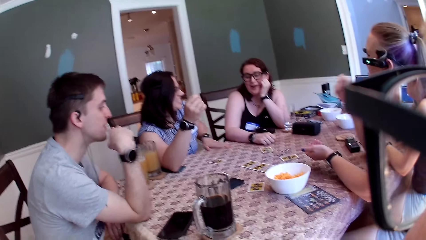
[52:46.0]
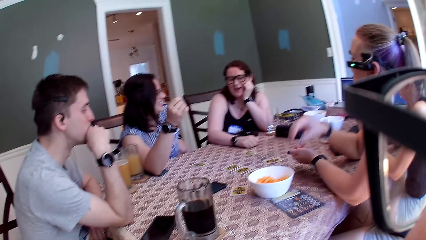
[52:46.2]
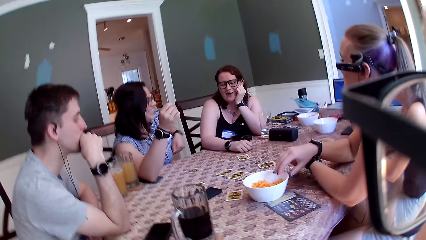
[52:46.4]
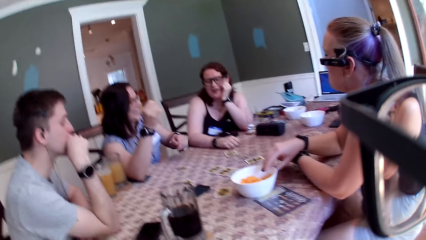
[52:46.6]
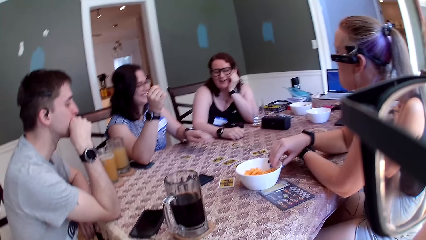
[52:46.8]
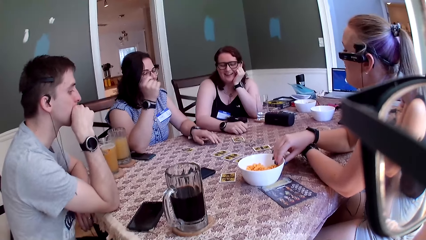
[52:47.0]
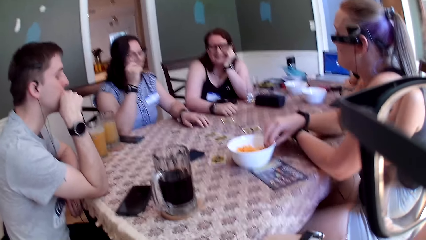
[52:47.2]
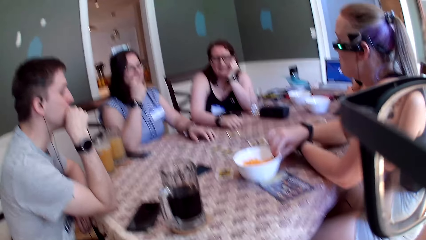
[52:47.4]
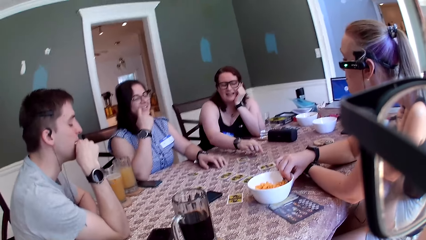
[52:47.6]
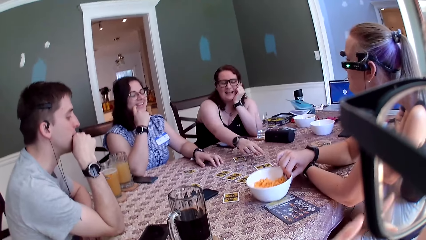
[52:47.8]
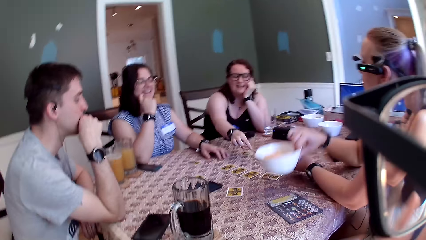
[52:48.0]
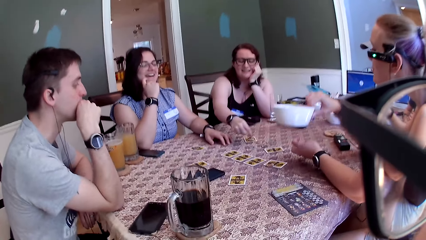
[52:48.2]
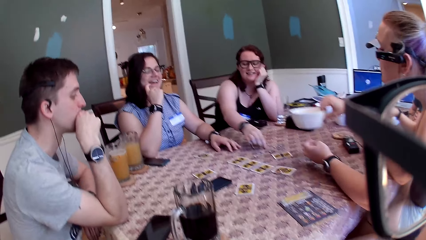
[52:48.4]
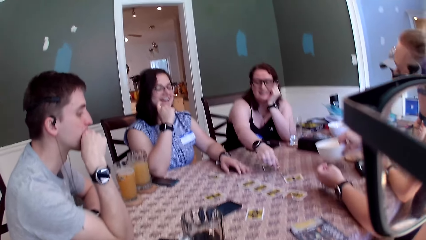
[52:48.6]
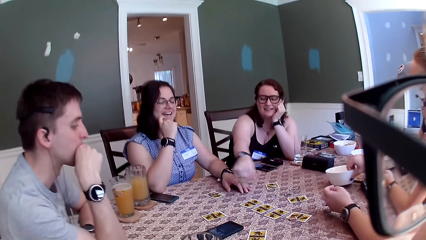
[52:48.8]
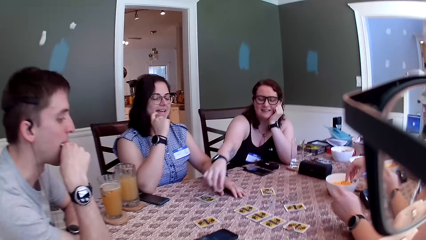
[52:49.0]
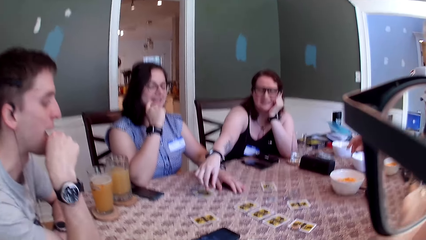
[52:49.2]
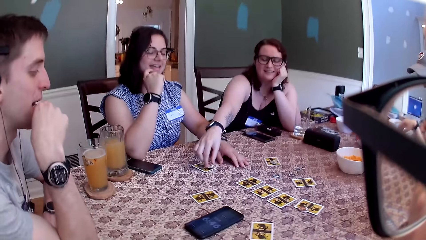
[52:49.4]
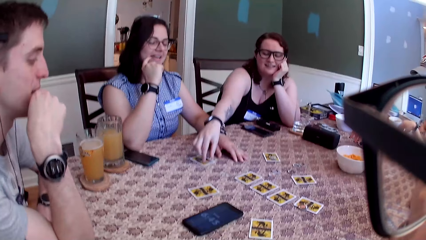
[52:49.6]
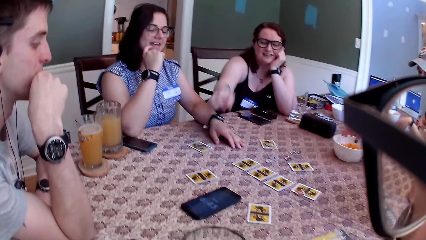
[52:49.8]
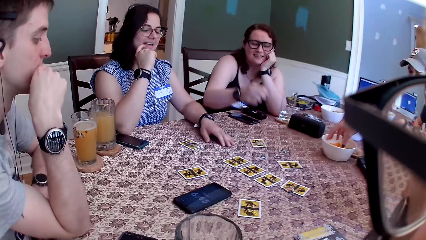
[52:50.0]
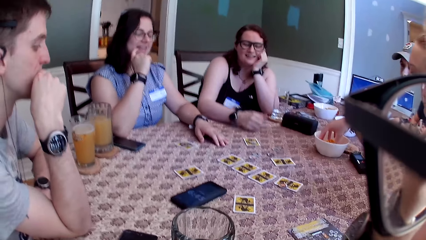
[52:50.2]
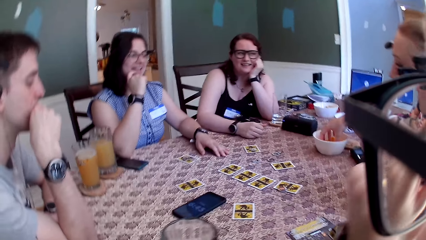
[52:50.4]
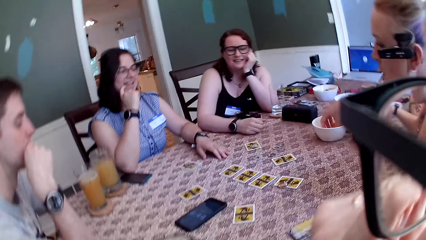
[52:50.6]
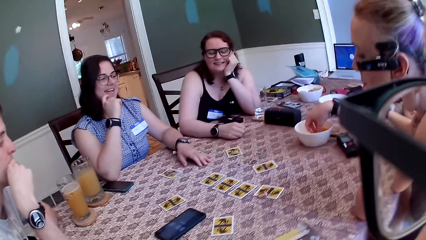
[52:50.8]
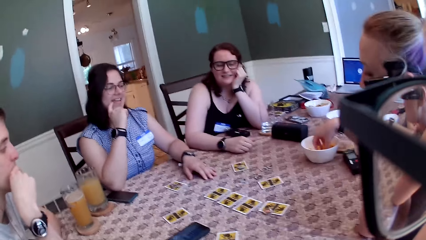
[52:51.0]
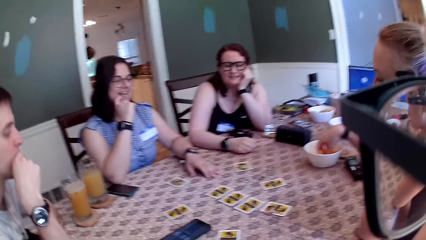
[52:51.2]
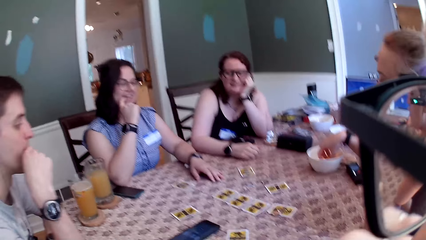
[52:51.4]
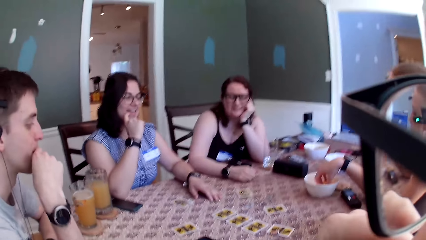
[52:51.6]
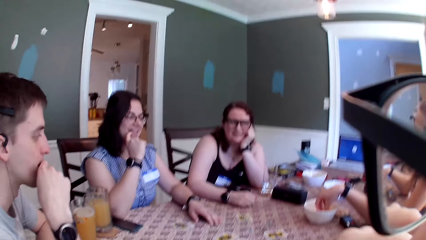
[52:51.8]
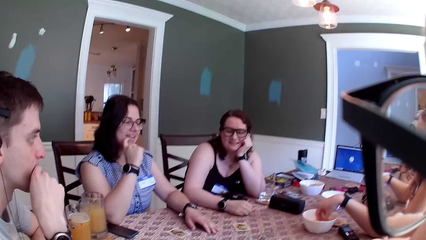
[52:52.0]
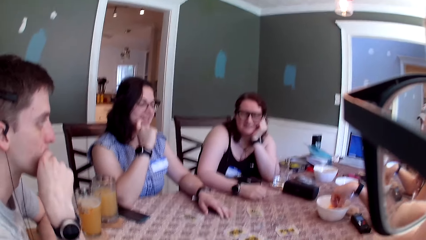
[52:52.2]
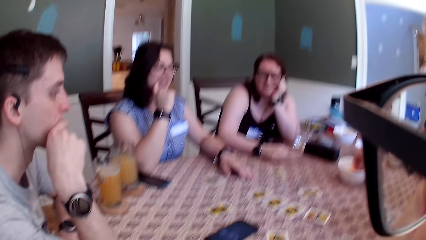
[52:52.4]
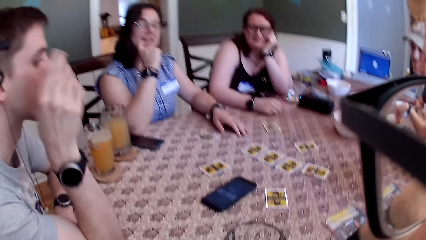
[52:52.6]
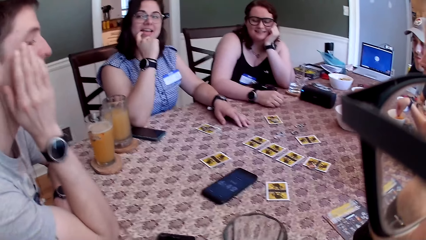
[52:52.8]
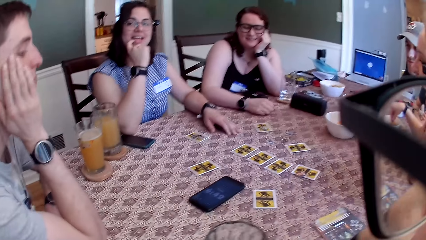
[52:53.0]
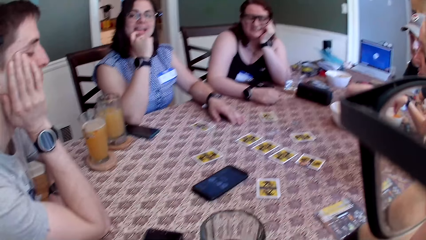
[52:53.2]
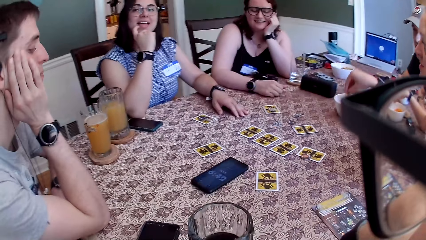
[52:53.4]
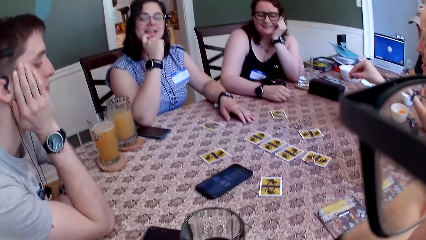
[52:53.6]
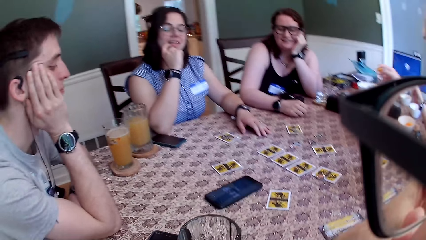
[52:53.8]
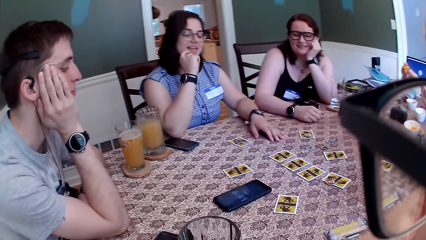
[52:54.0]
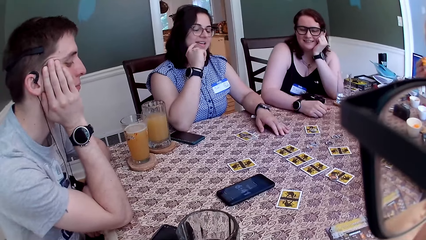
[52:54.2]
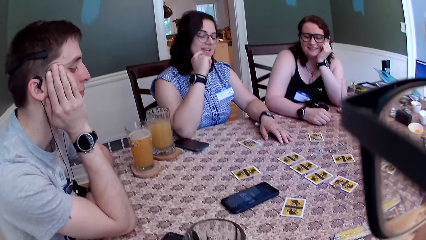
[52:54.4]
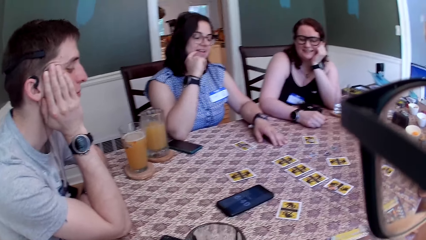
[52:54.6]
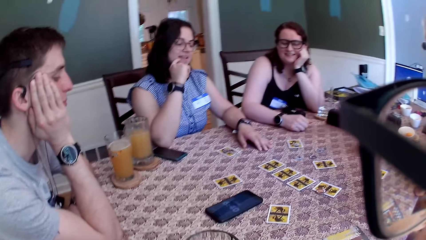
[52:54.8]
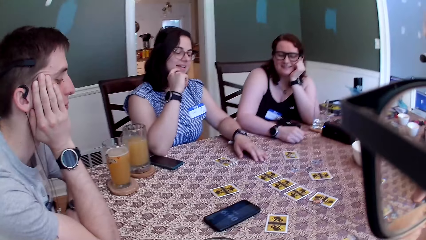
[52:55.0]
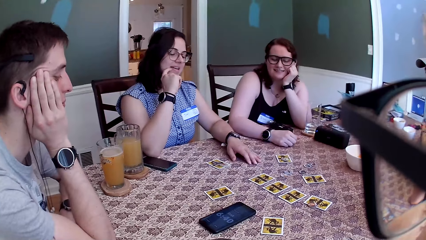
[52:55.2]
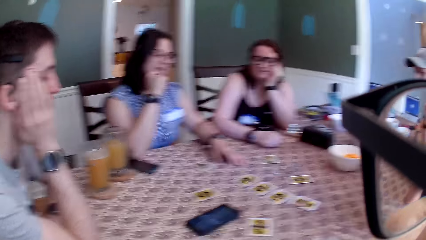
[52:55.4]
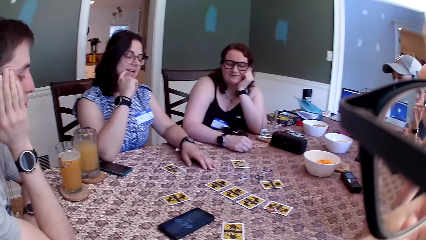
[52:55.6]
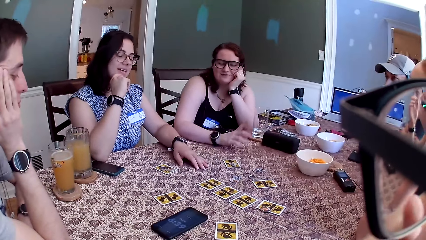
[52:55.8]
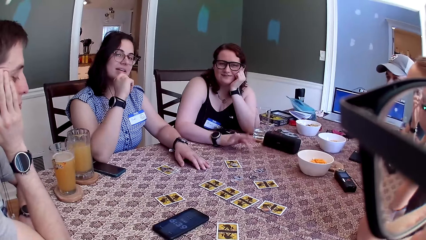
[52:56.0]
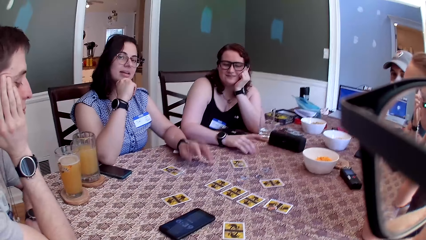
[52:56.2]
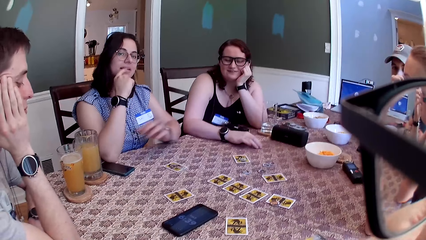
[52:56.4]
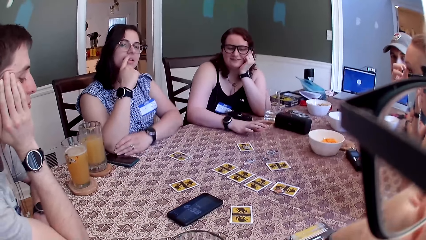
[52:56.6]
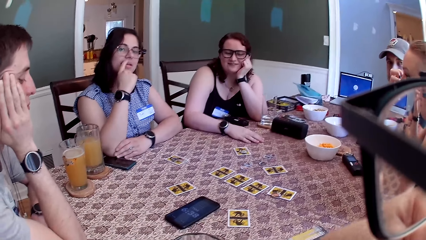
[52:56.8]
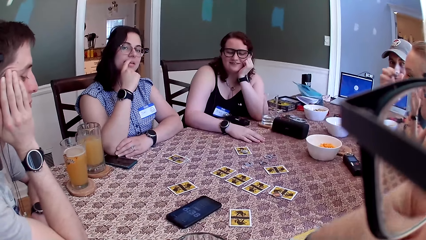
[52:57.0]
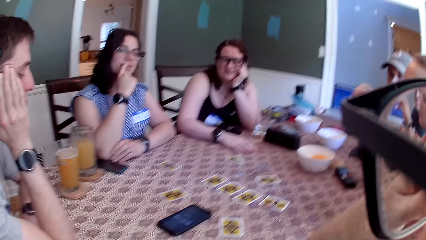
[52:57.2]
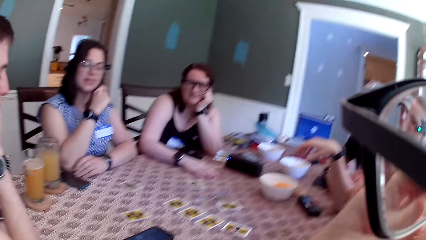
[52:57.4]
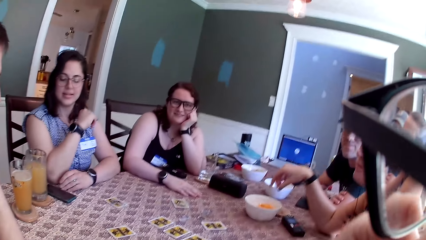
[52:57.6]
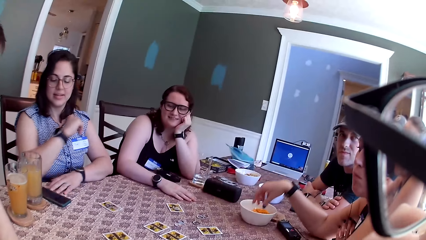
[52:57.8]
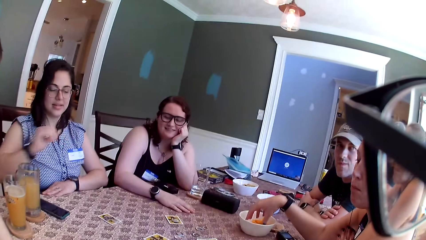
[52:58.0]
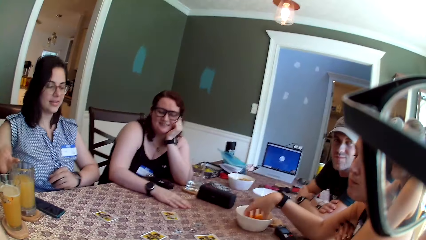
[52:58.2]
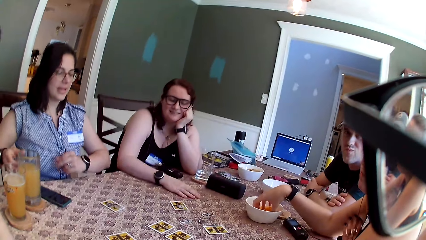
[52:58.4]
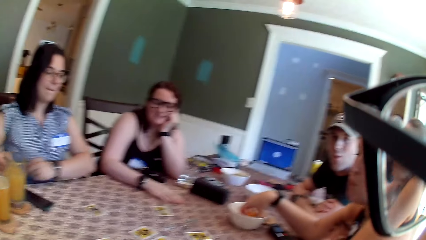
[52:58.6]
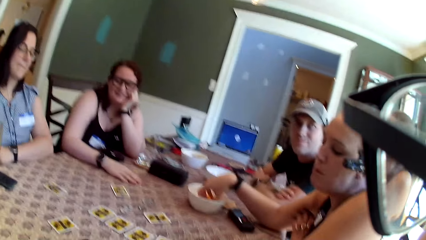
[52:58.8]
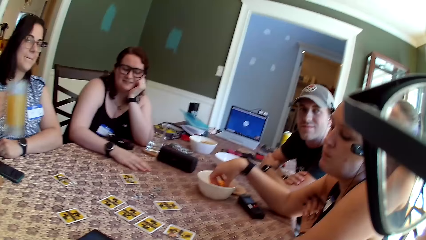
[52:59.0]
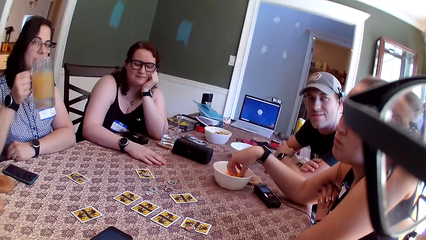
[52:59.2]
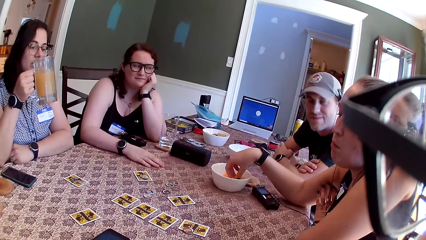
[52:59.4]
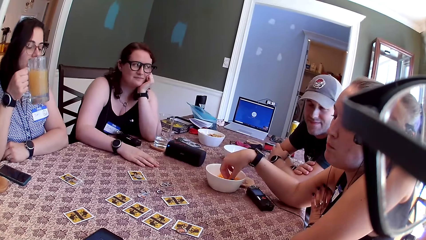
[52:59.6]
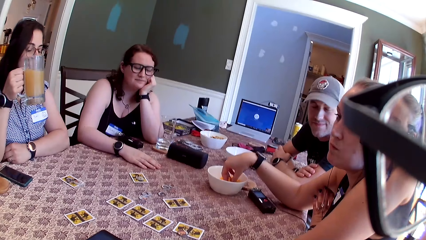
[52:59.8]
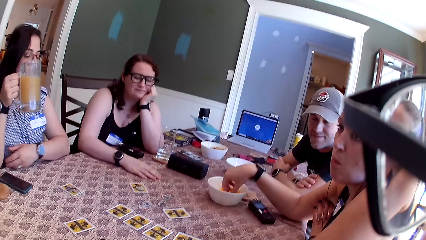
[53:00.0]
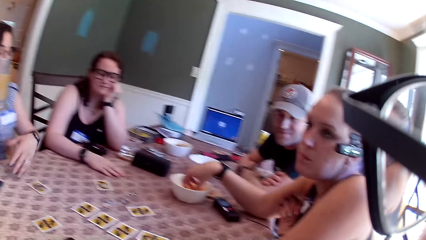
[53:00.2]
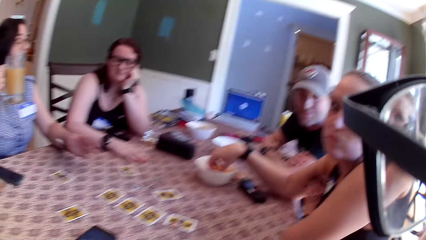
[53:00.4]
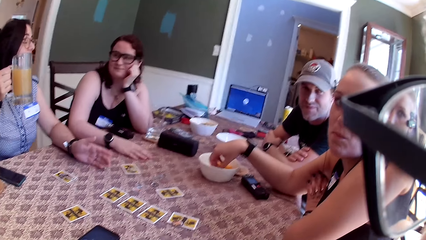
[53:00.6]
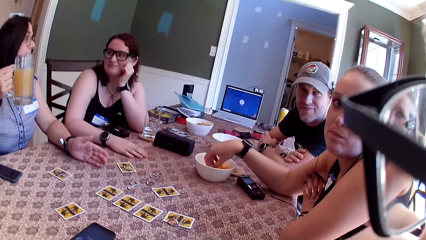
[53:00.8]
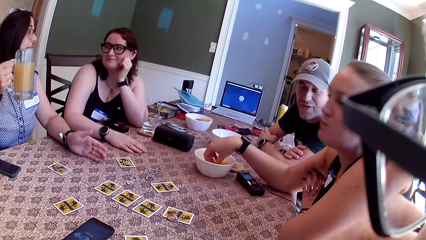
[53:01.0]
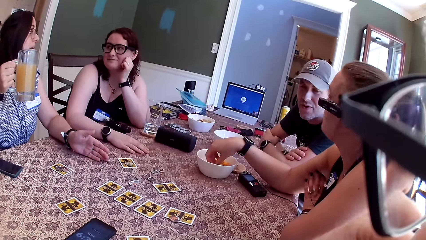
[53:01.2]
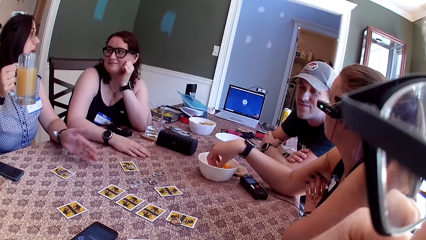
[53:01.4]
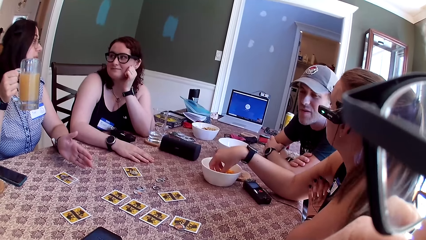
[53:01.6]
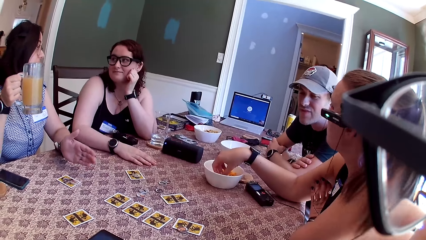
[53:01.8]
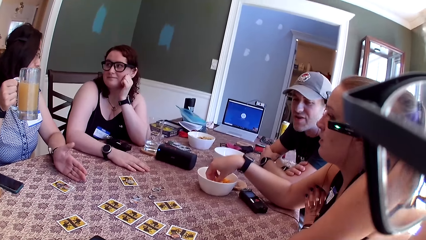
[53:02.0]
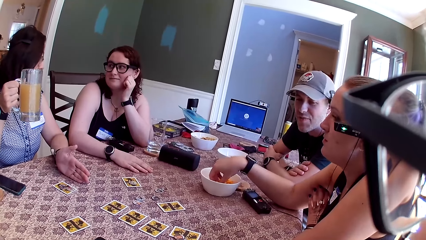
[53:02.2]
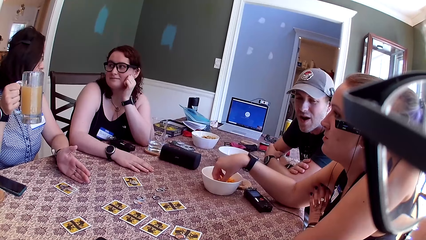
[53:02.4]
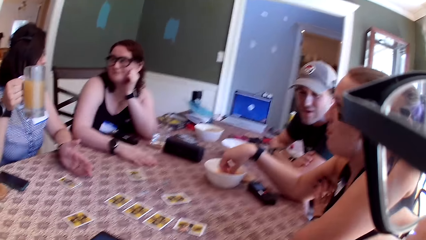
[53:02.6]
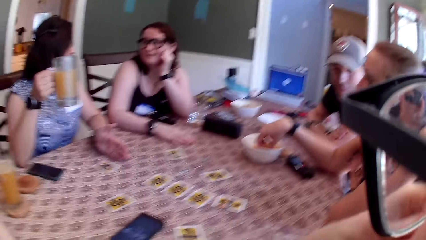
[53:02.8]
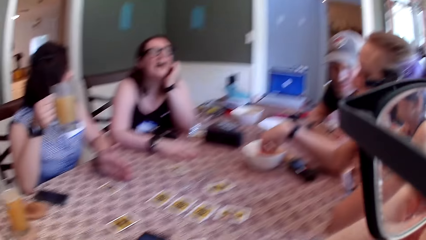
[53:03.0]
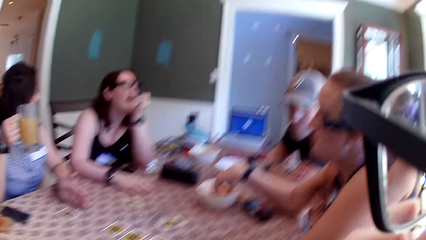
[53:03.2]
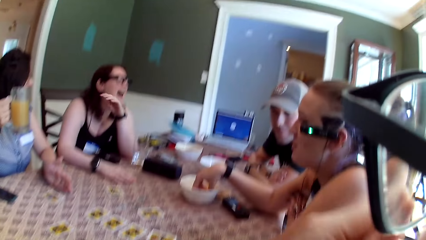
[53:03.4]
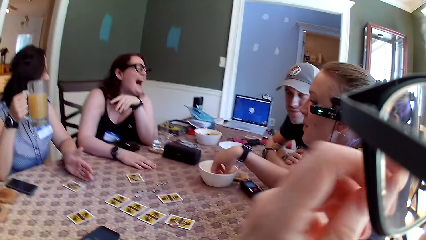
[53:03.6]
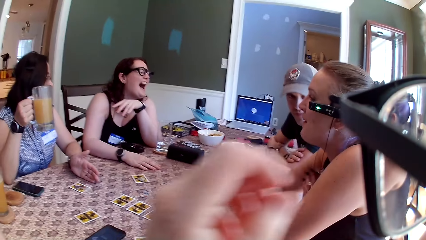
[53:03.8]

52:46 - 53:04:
A woman moves her hand. Another woman picks up the bowl on the table with her right hand. She moves the bowl. She drops the bowl on the table with her right hand. A third woman drops the card token on the table with her right hand. The second woman picks the flakes from the bowl on the table with her right hand. A man picks up a snack. The first woman interacts with the group of people. The third woman taps the table with her right hand. The third woman moves her hand. The second woman picks the flakes from the bowl on the table with her right hand. The second woman eats the snack. The first woman picks up a glass of juice on the table with her right hand. Another man interacts with the group of people. The first woman moves her hand.
